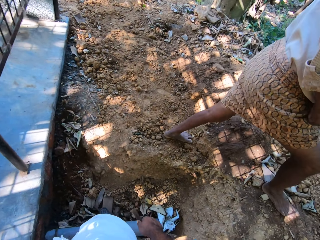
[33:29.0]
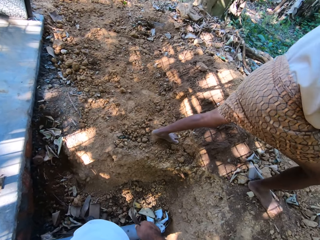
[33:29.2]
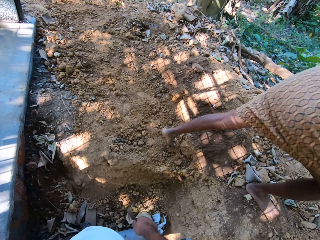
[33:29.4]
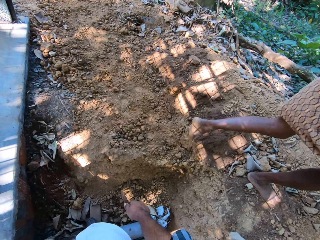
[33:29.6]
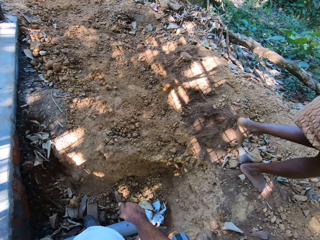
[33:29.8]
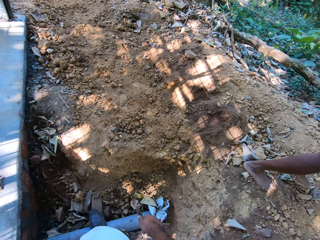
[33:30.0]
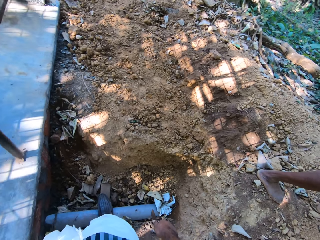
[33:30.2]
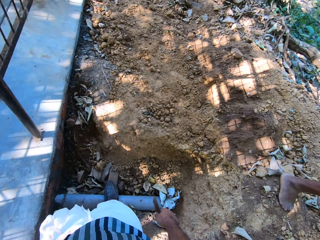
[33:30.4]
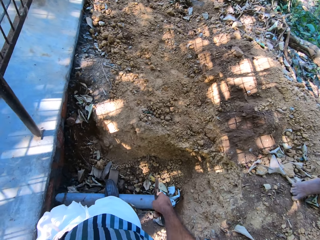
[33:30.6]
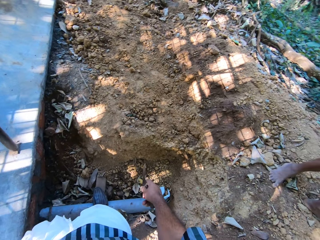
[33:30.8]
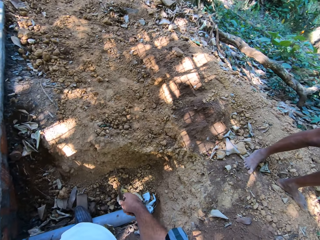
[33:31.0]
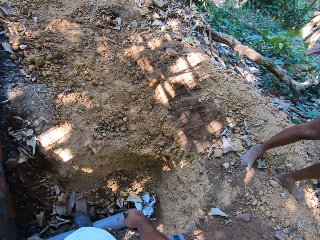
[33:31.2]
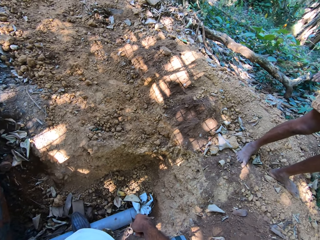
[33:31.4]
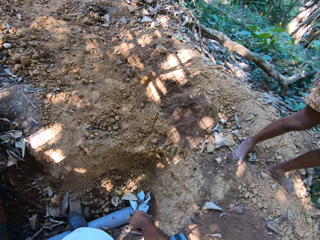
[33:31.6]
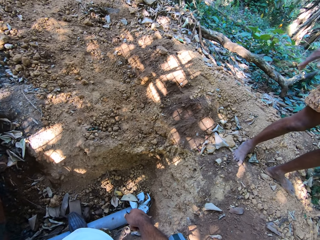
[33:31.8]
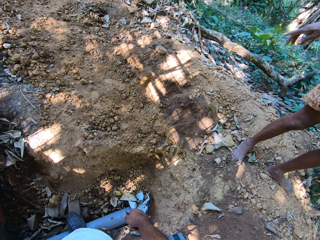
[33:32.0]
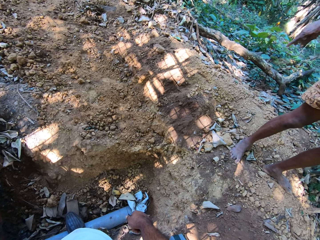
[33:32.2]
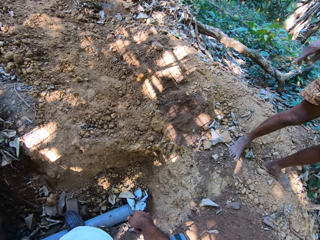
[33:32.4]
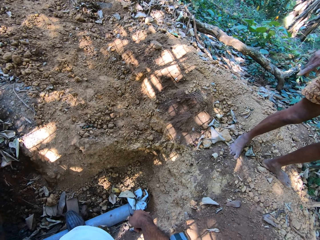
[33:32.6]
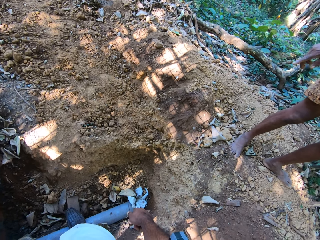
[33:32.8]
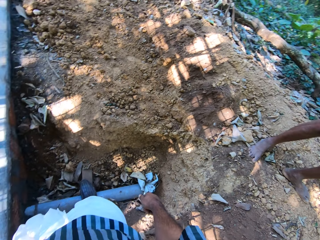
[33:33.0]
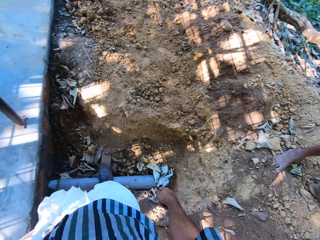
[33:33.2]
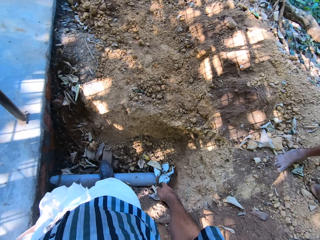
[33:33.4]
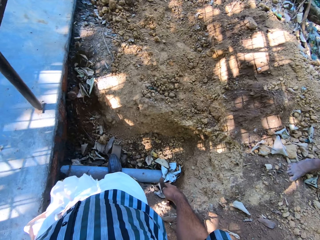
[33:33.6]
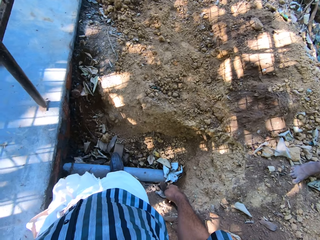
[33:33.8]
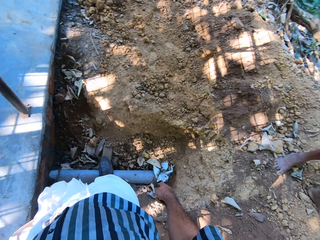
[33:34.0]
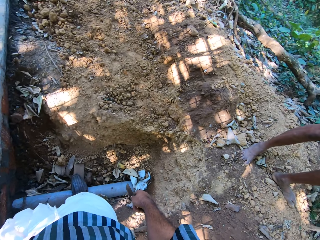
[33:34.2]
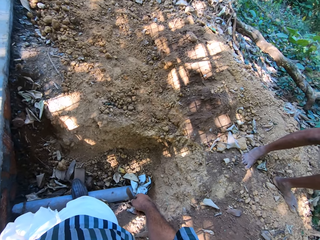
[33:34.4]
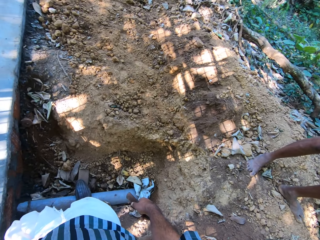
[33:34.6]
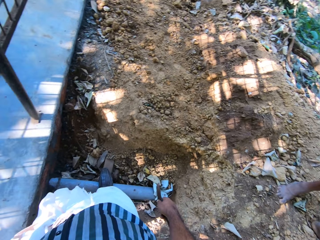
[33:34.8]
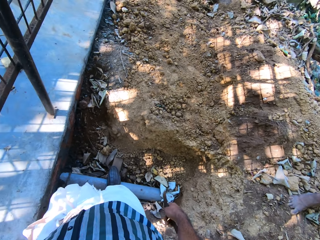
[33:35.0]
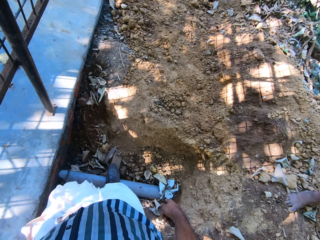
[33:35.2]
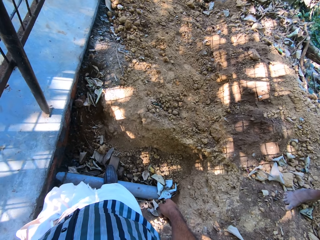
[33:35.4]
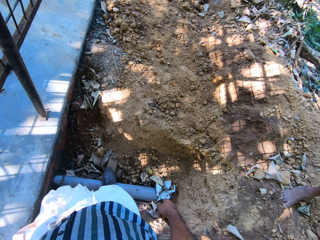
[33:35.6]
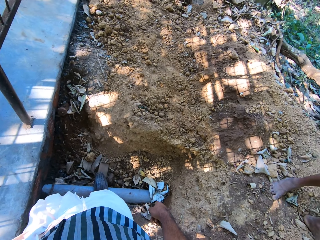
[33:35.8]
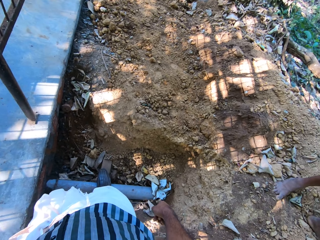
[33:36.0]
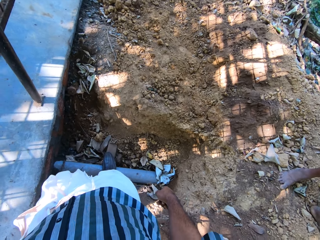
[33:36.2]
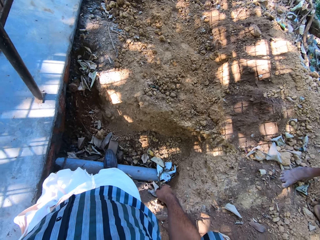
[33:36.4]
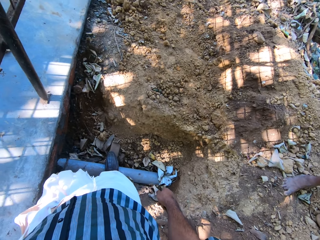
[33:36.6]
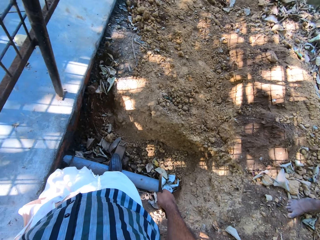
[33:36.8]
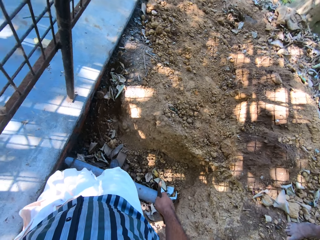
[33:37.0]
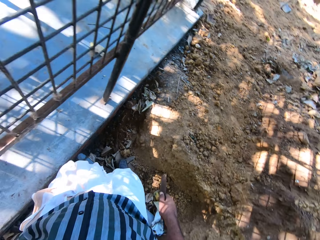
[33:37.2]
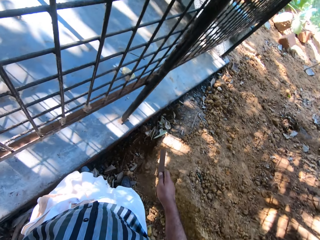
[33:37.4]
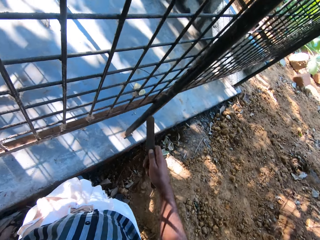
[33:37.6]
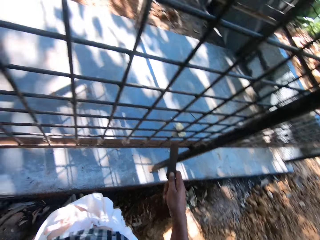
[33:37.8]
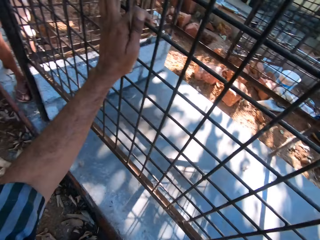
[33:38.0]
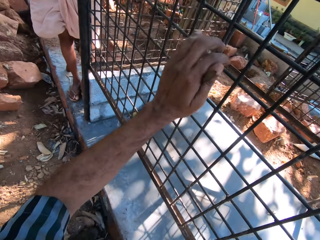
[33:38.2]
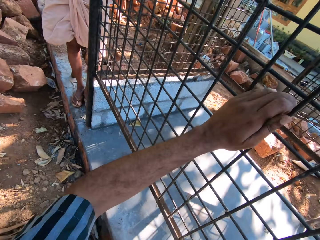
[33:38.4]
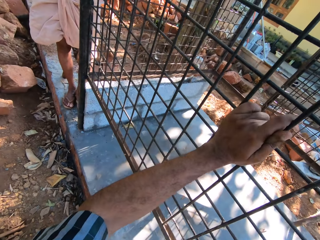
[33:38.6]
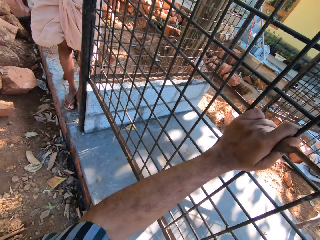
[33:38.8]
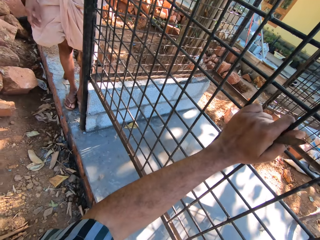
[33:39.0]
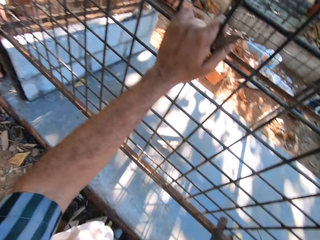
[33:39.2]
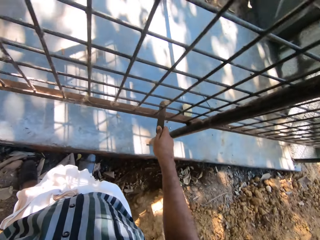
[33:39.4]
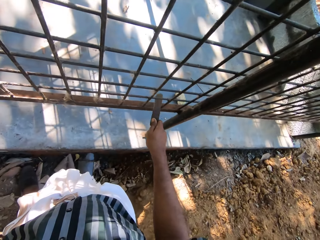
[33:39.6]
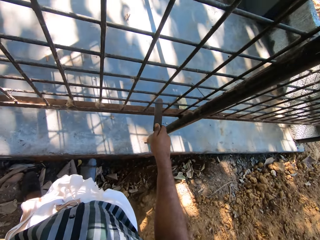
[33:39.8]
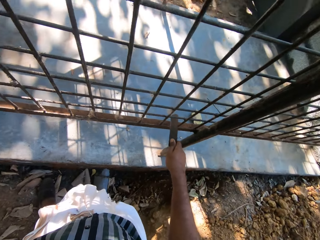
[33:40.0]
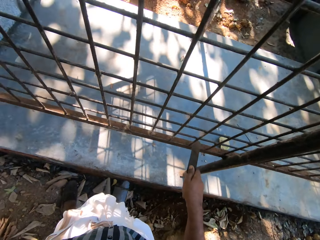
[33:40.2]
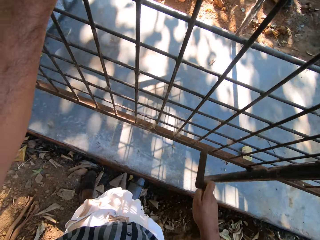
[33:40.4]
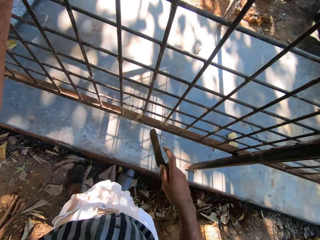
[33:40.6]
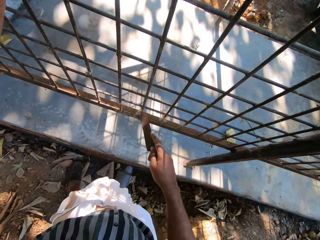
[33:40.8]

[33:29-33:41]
The camera wearer speaks to a person. The person speaks to the camera wearer. The camera wearer converses with a man and another man. He adjusts his left hand on the cage on the ground. He scrapes the cage on the ground with the scraper in his right hand.

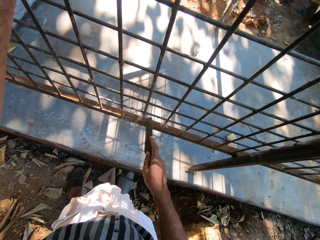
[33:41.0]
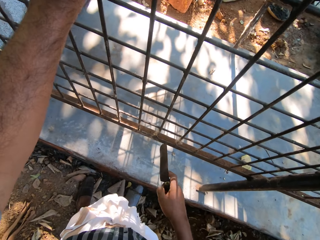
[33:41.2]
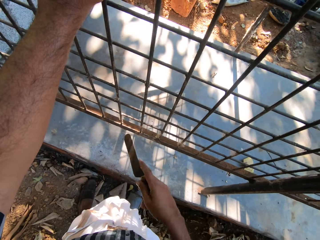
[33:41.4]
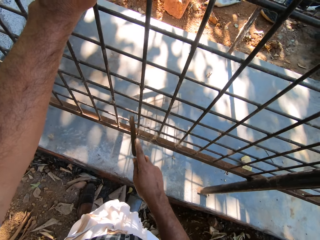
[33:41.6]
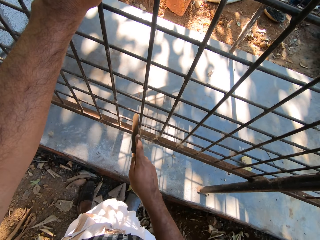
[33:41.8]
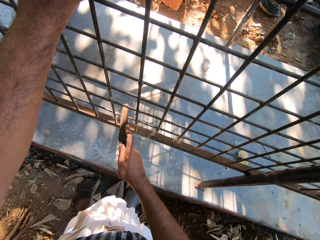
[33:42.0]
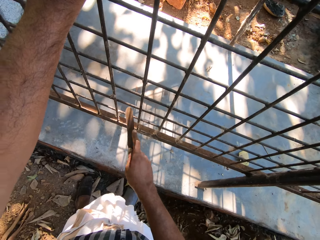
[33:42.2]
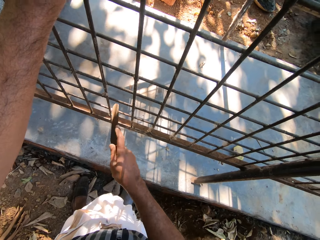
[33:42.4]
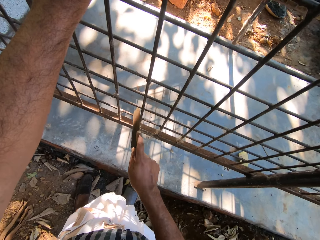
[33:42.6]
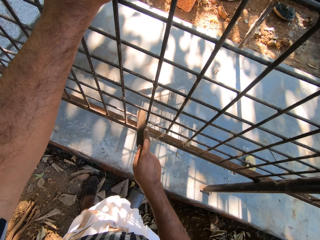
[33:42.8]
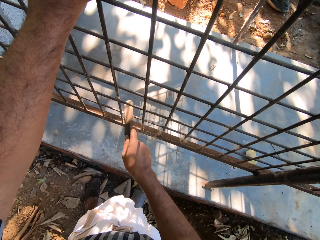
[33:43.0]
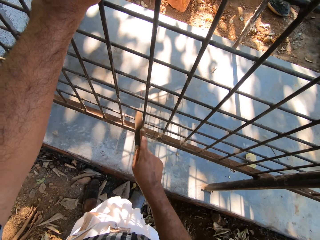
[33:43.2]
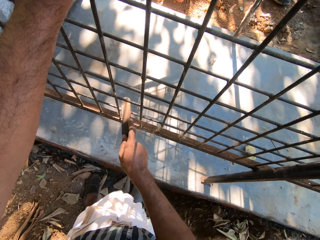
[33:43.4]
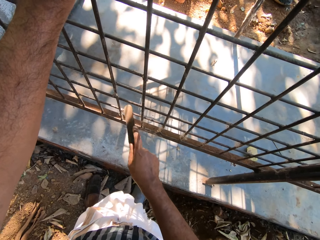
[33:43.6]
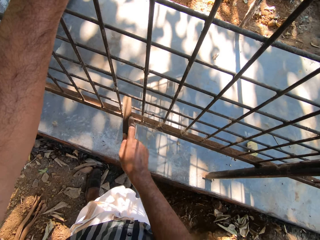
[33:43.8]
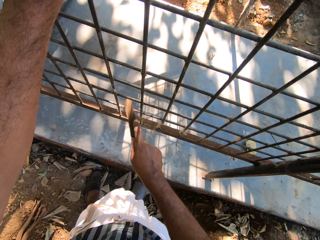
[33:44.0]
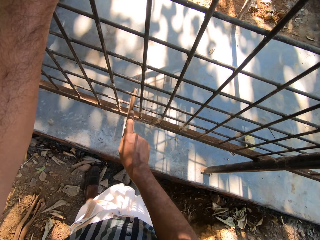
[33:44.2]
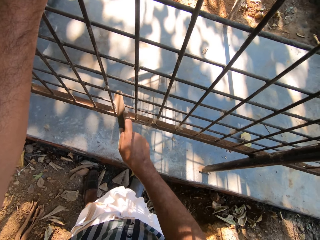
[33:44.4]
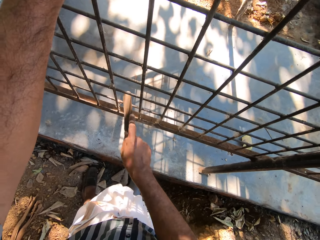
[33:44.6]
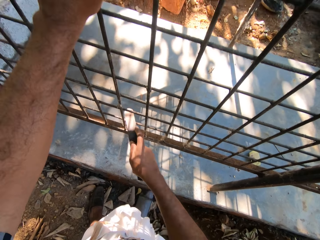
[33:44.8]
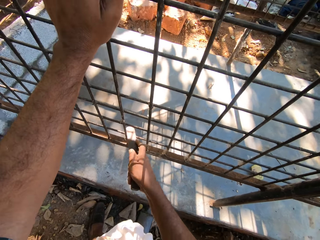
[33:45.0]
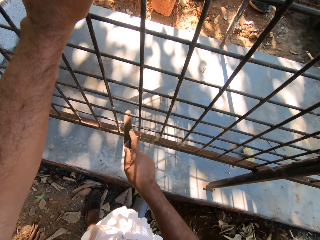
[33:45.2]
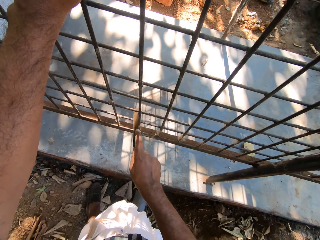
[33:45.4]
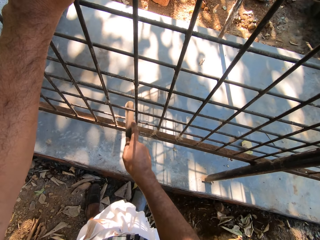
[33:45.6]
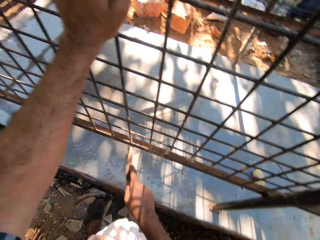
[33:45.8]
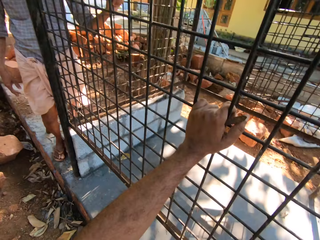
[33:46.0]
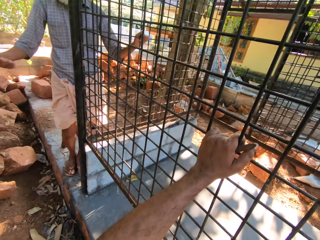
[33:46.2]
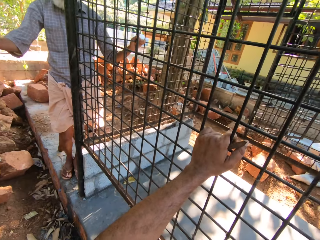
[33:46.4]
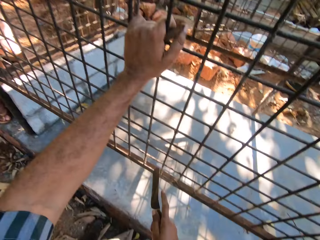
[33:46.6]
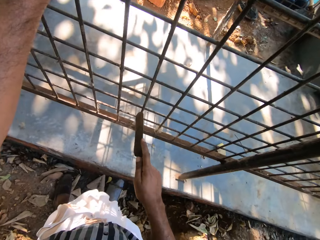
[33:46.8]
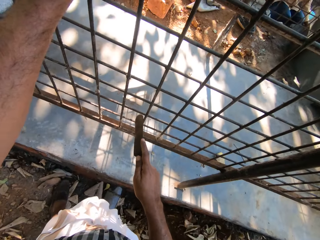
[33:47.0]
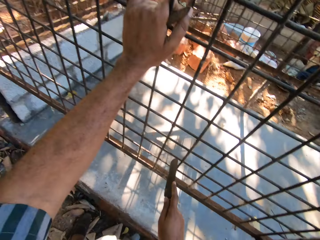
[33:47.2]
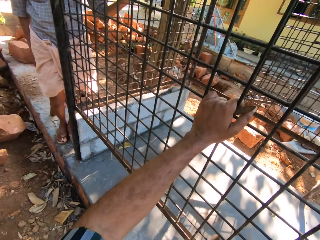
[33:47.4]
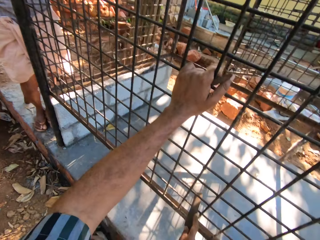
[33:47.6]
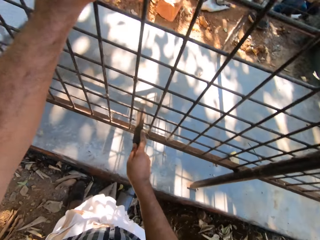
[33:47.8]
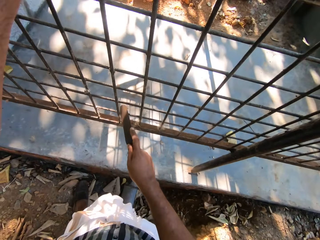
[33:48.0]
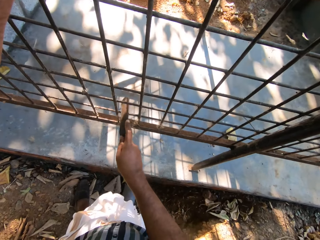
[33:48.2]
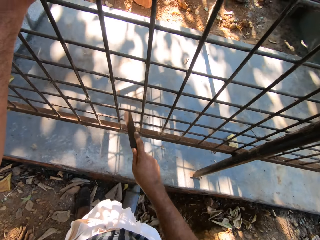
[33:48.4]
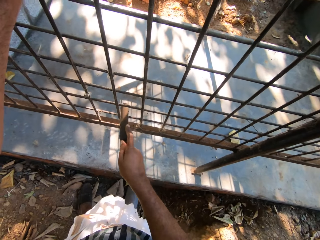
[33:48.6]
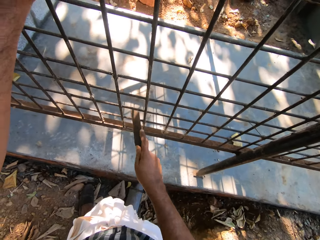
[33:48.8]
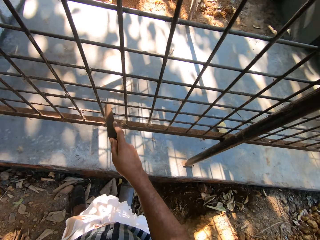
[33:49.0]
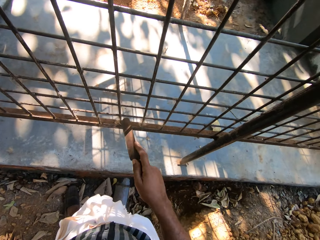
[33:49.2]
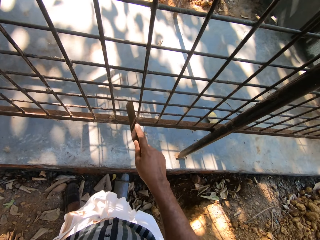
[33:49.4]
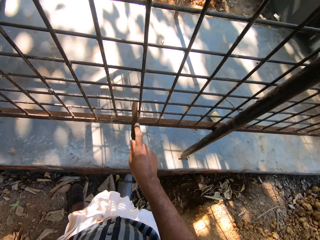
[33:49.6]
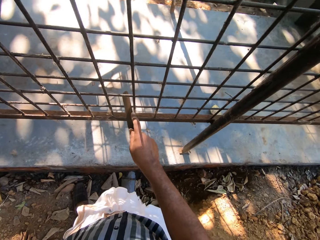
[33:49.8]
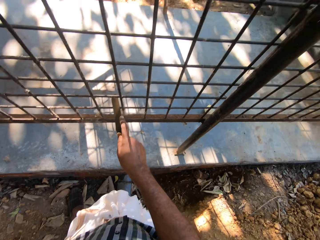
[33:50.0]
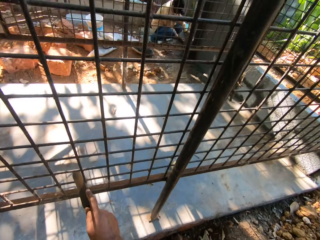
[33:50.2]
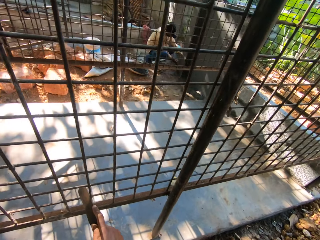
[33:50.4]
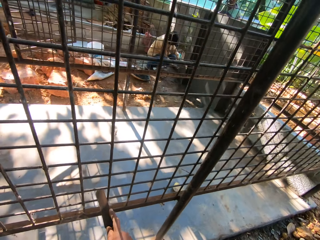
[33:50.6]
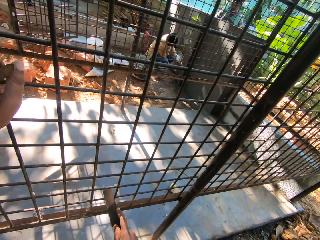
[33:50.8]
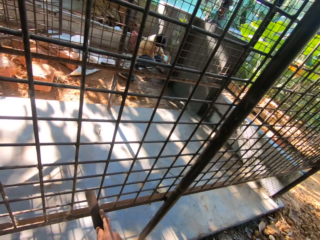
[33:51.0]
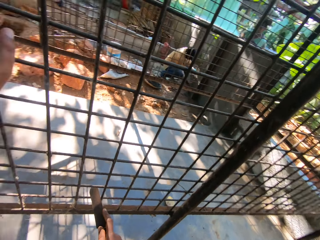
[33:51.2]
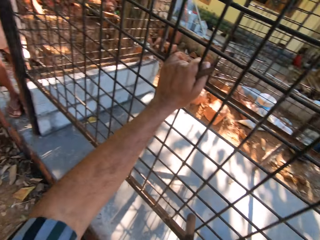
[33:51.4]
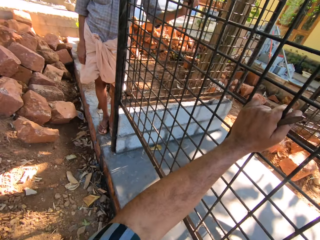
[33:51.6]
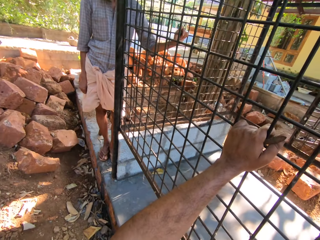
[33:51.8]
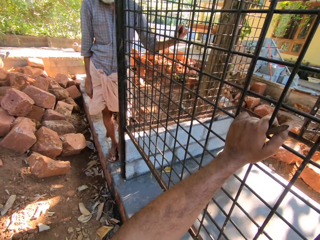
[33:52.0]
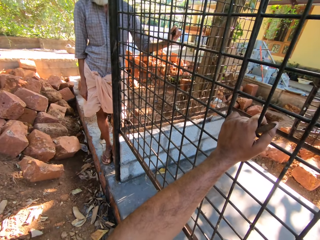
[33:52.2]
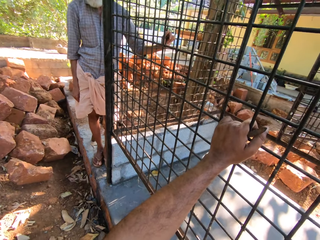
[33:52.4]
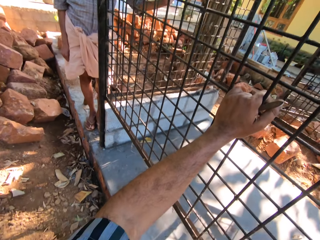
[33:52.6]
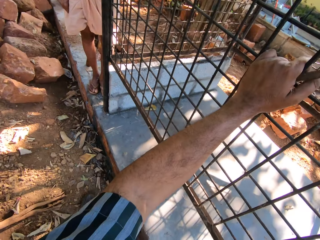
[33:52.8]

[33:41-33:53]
The camera wearer speaks to a person. They scratch the metal with a knife. A man speaks to the camera wearer. The camera wearer looks around. They scratch the metal with the knife. Another man smoothens mortar on a wall with a brick trowel in his right hand.
